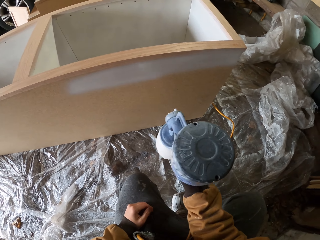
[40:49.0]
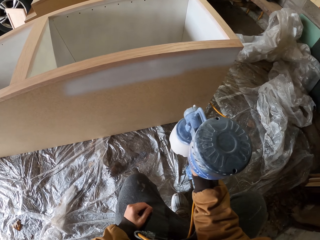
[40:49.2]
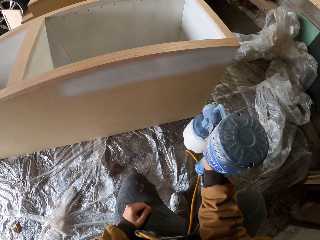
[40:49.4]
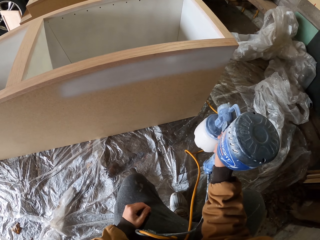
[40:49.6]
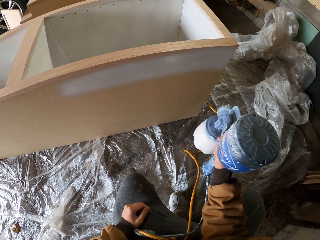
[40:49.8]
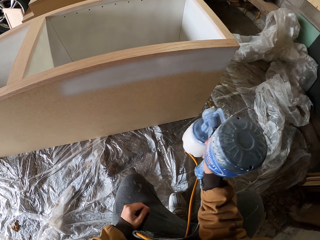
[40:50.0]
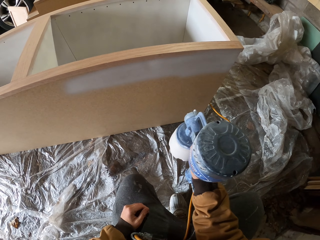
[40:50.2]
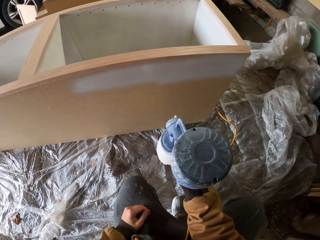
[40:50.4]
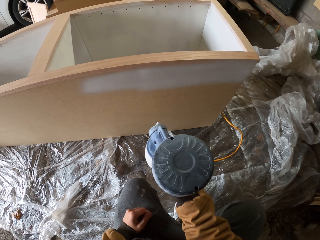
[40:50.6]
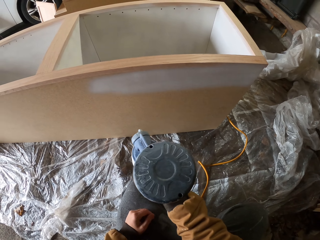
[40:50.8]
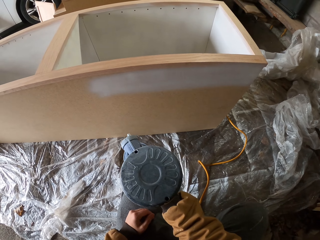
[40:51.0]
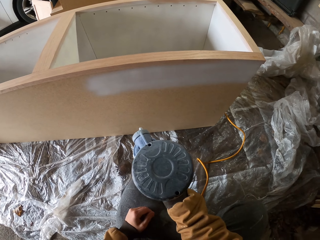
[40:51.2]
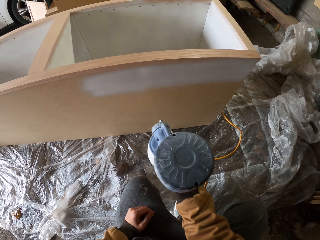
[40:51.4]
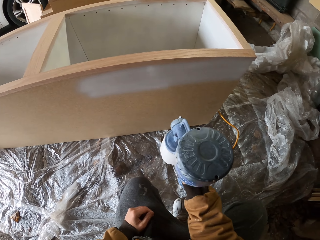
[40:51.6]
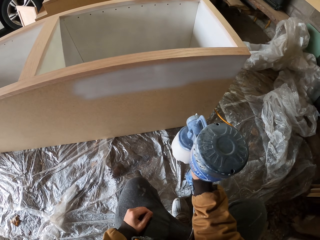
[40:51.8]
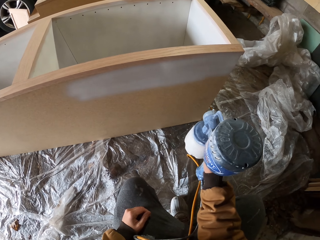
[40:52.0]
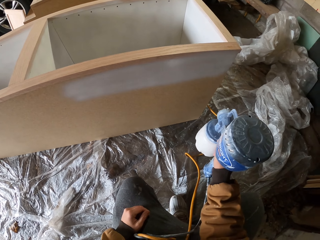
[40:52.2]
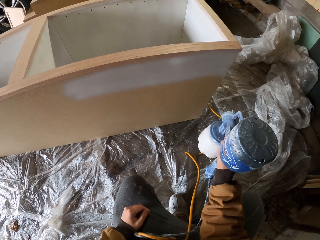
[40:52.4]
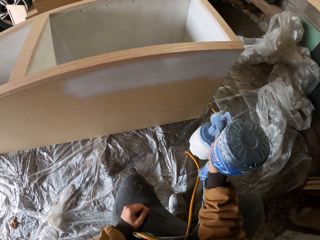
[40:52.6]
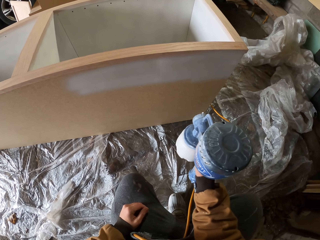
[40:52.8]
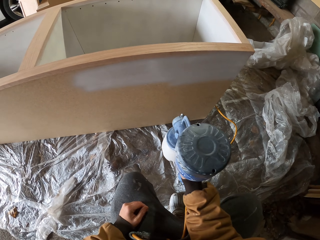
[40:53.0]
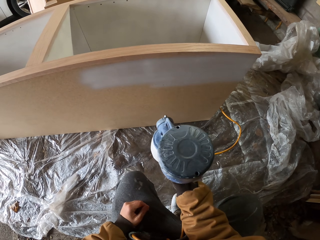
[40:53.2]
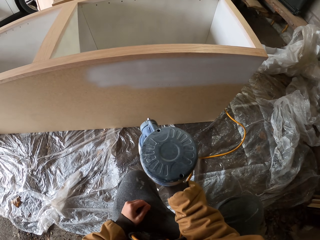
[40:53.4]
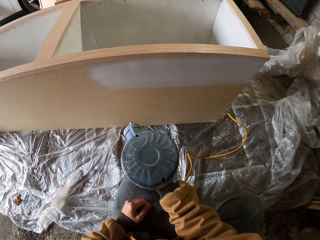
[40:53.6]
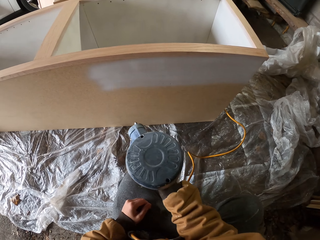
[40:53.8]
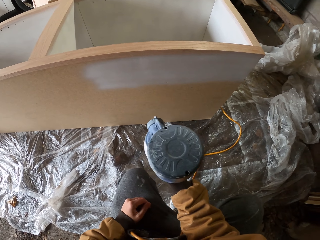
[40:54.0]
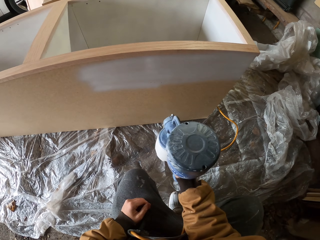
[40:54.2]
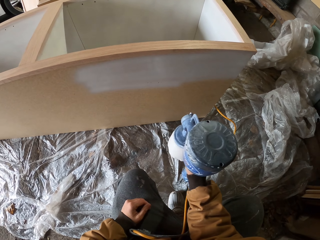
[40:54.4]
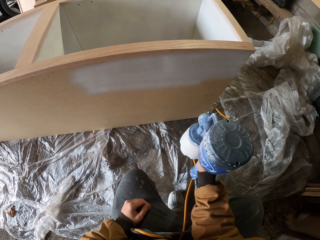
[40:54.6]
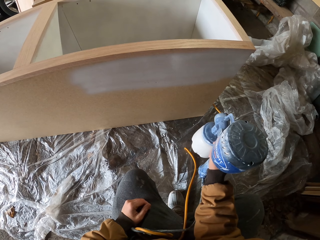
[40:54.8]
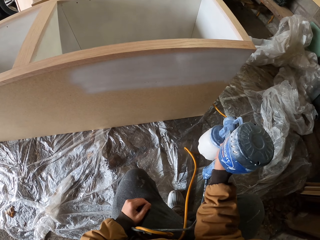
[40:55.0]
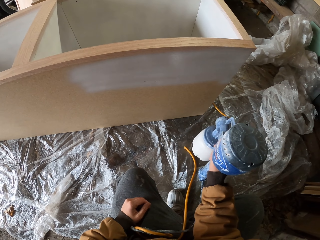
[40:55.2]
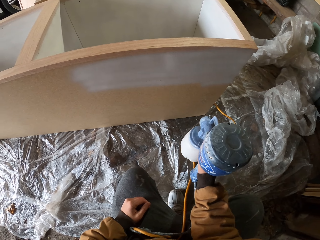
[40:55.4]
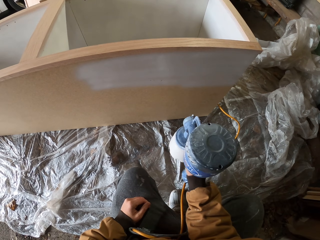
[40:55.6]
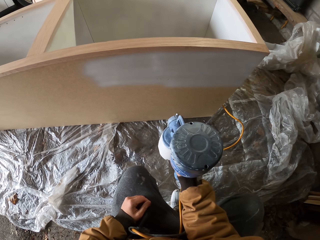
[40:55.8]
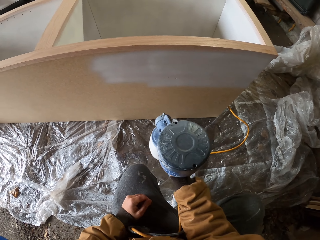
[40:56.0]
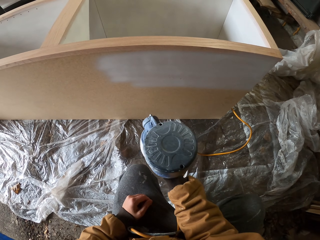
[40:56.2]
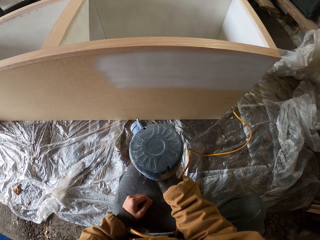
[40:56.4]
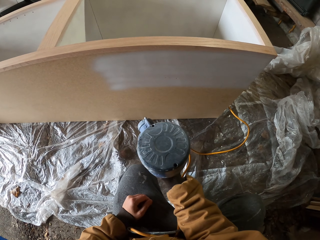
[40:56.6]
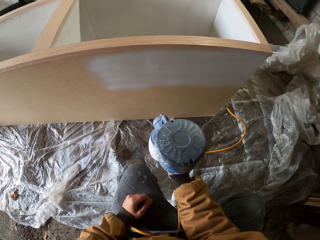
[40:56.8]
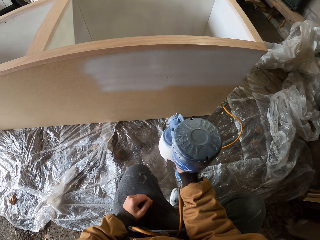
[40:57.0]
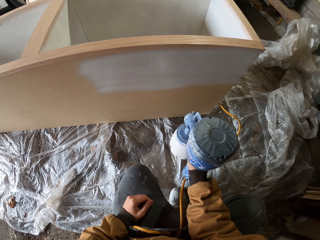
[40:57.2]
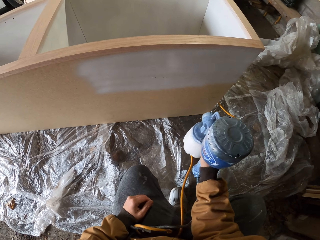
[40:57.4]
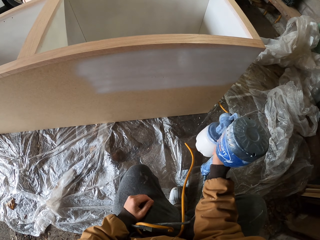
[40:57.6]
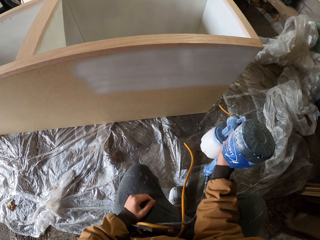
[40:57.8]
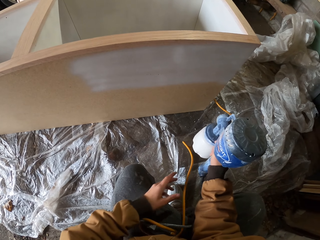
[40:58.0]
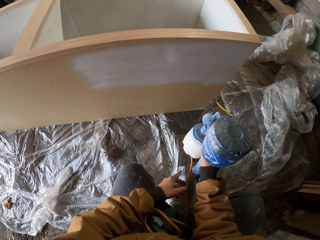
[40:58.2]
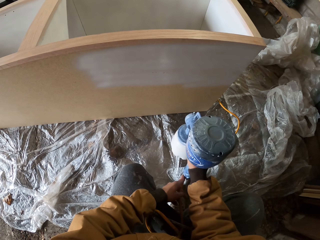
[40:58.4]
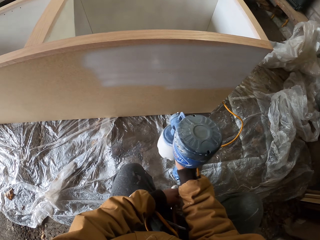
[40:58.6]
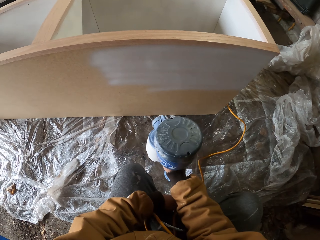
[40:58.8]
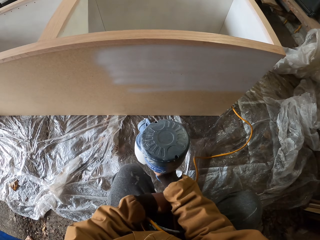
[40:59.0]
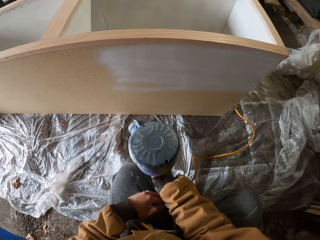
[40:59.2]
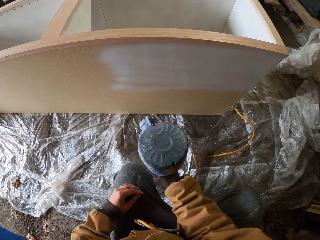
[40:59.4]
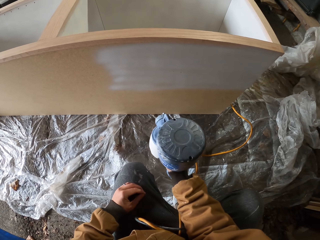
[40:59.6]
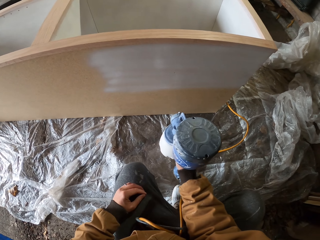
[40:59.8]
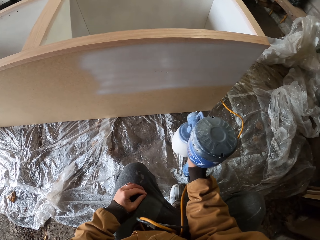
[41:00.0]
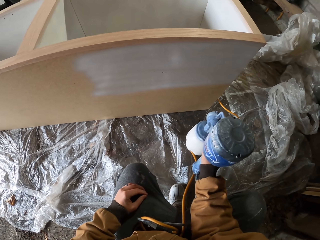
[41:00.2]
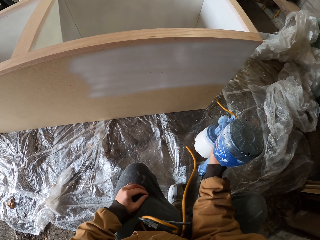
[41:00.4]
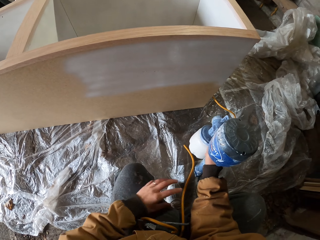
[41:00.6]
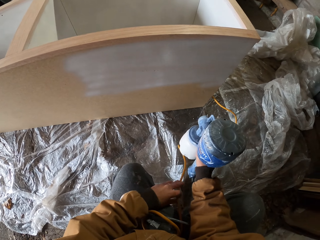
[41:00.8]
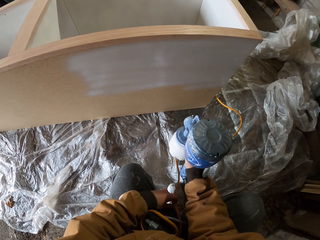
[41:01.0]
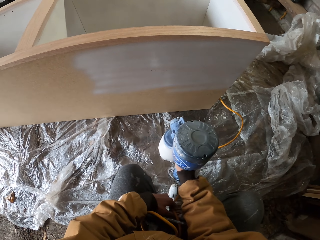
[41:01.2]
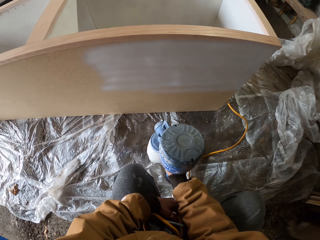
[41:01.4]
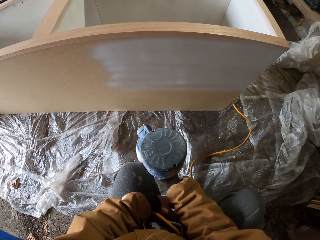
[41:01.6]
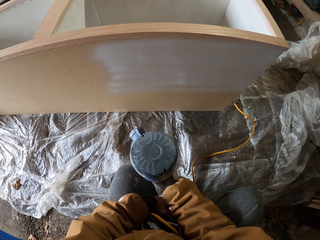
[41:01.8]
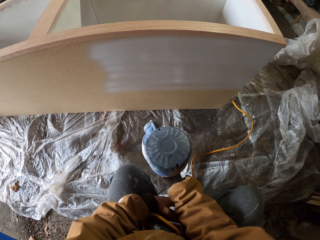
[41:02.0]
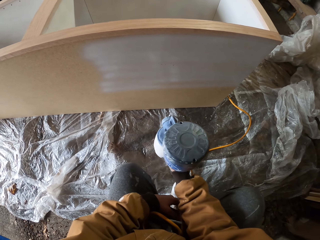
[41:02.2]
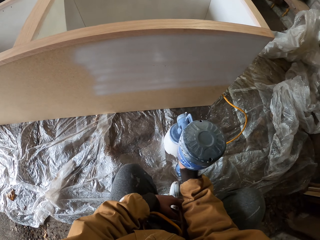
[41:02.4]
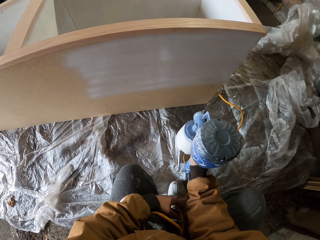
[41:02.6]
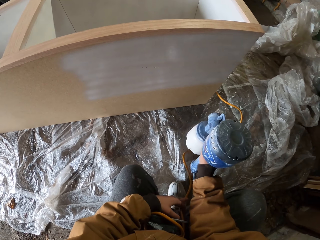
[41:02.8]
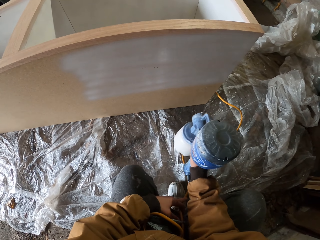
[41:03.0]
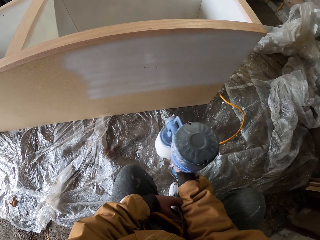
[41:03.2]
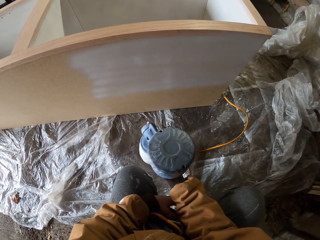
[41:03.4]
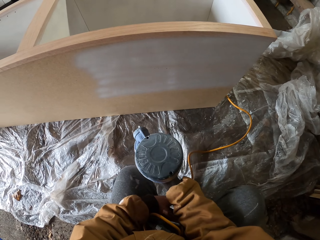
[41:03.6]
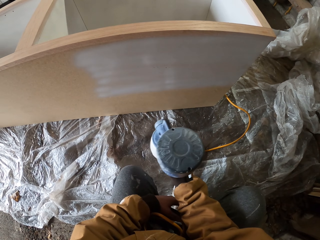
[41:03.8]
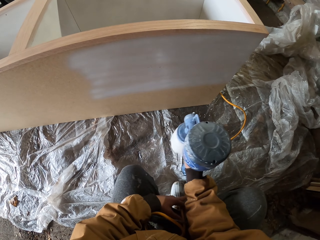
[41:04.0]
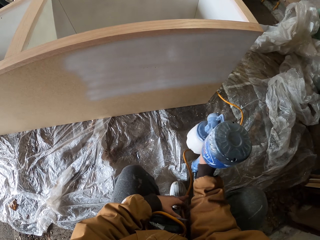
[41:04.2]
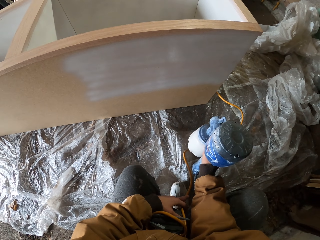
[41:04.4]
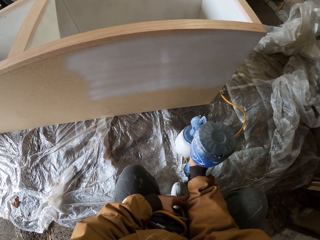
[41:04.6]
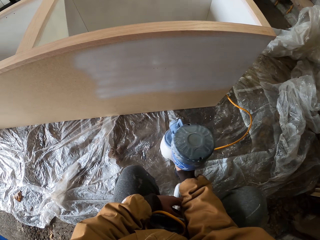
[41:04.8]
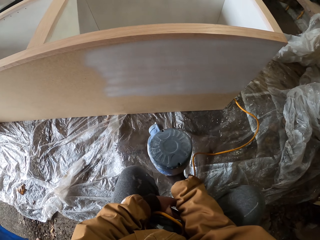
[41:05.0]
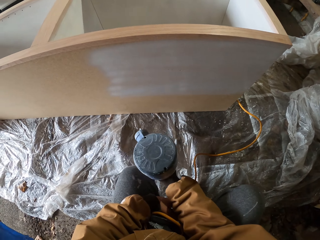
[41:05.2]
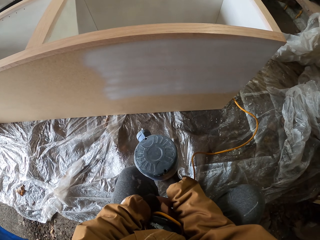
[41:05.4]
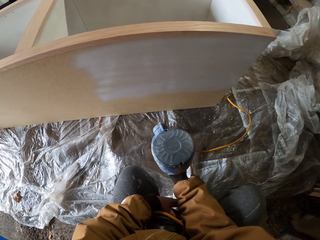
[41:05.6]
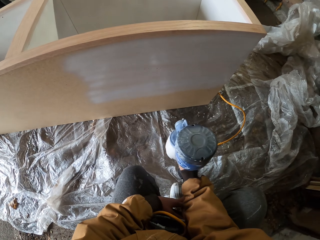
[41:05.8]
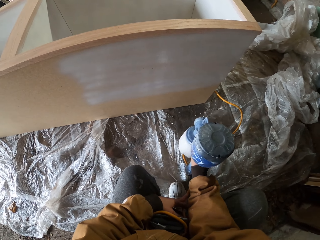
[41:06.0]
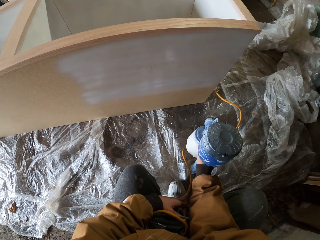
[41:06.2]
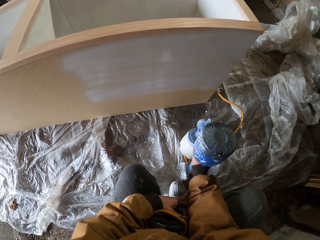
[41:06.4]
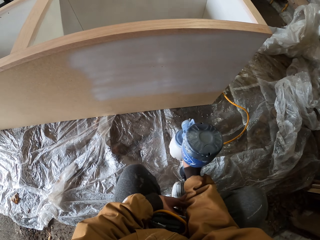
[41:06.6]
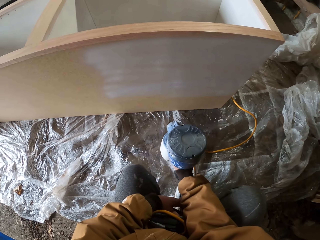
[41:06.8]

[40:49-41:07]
The camera wearer adjusts the cable. He holds the paint sprayer's wire with his left hand. He sprays paint on the cupboard. He holds the paint sprayer's wire with his left hand again. He sprays paint on the cupboard again.
